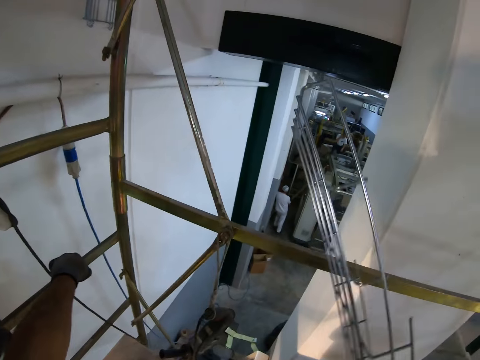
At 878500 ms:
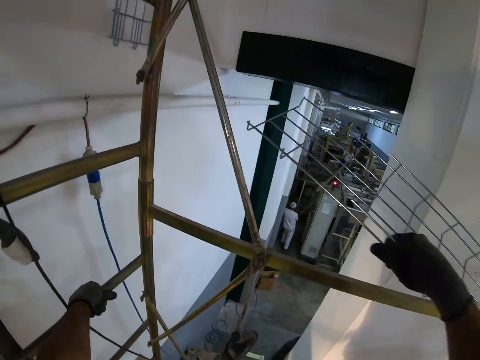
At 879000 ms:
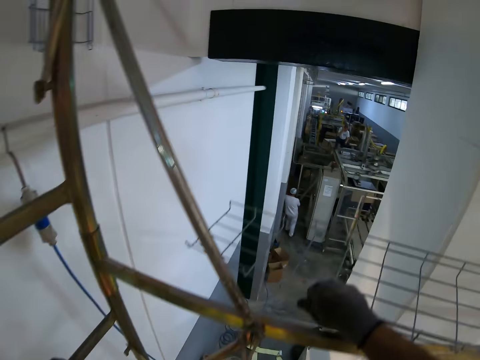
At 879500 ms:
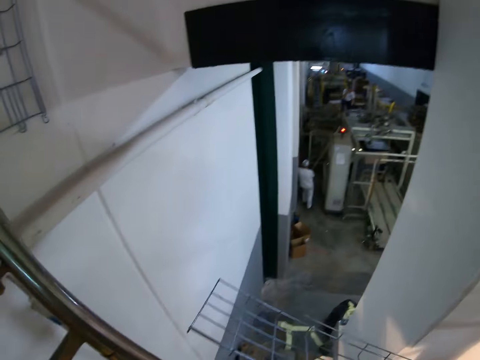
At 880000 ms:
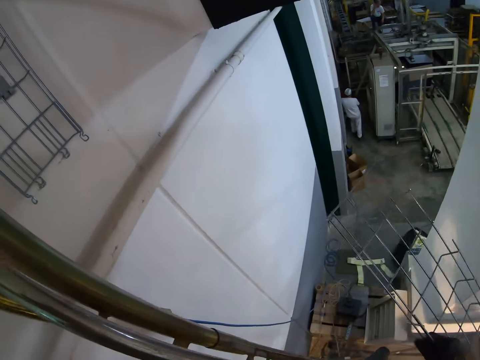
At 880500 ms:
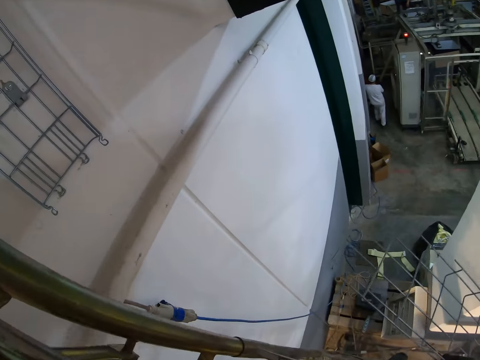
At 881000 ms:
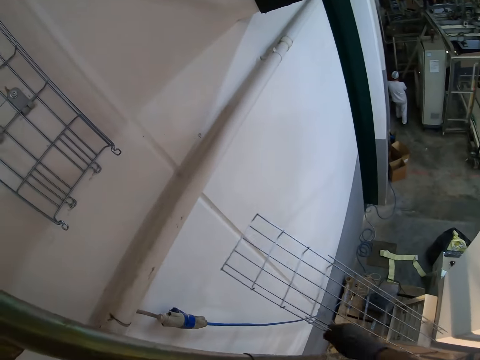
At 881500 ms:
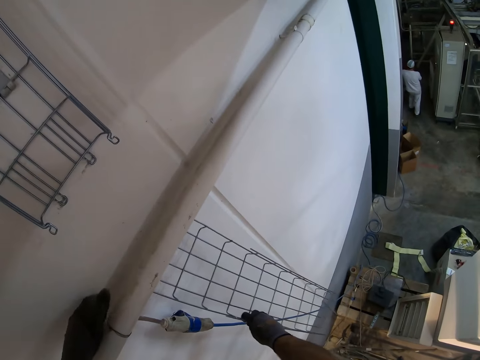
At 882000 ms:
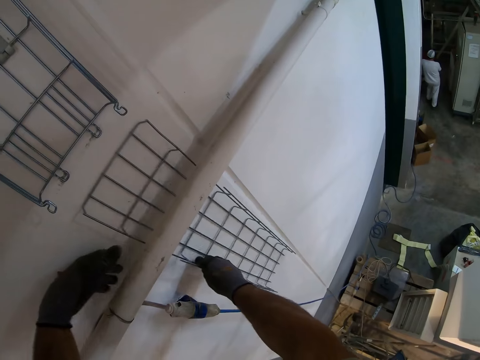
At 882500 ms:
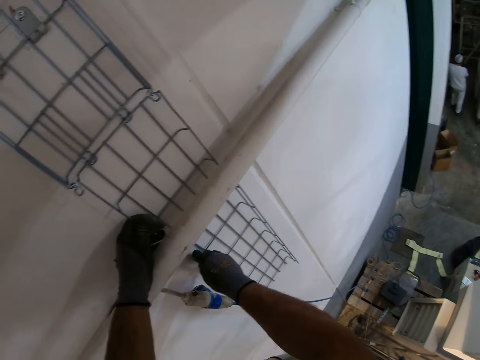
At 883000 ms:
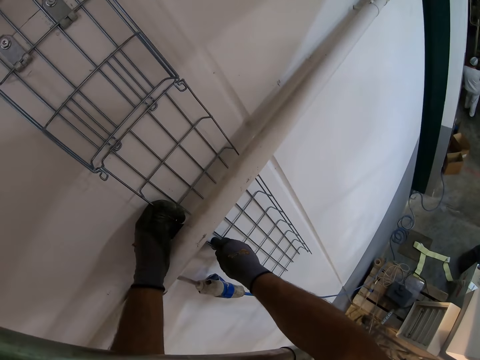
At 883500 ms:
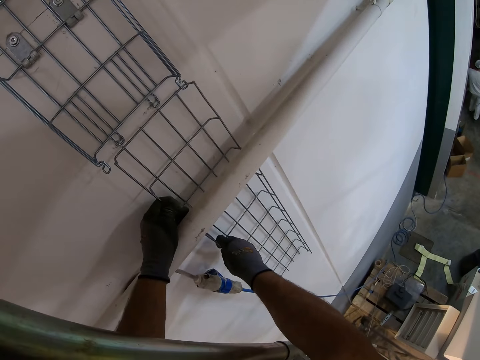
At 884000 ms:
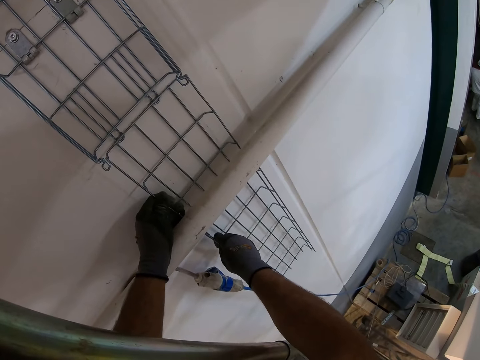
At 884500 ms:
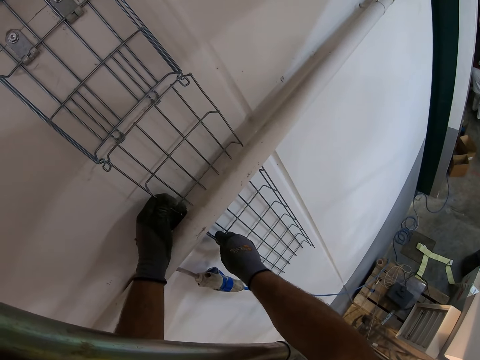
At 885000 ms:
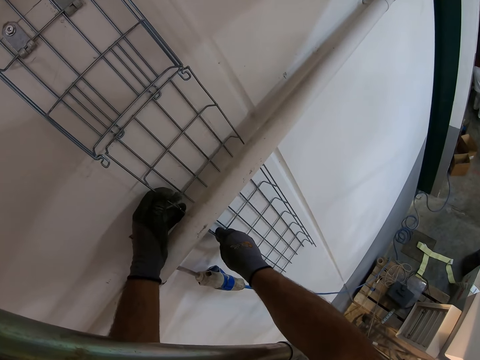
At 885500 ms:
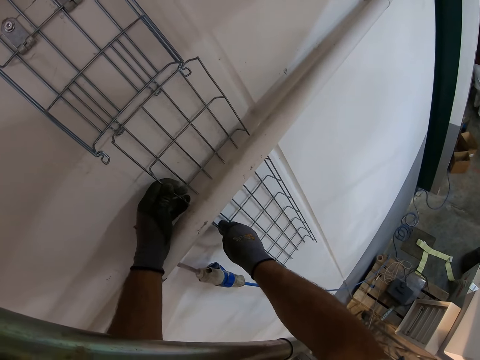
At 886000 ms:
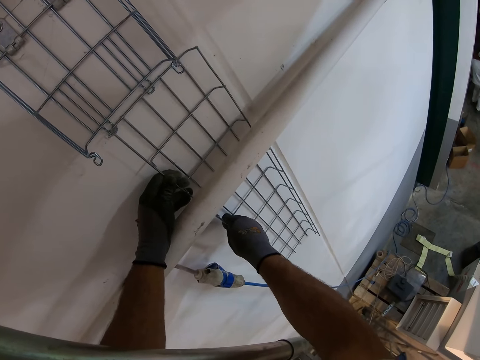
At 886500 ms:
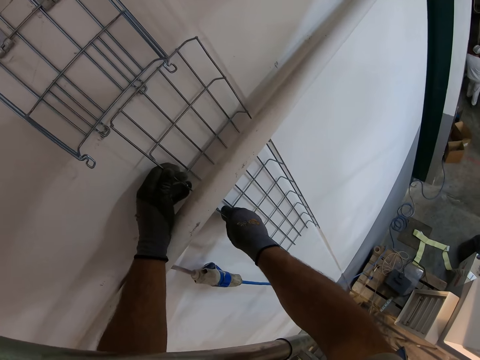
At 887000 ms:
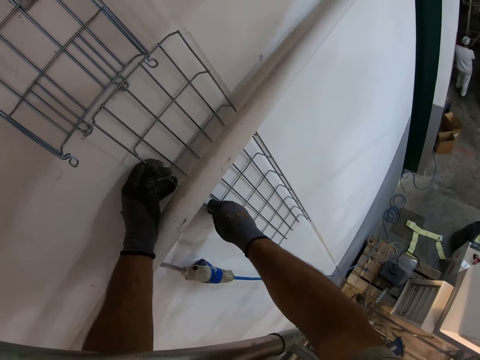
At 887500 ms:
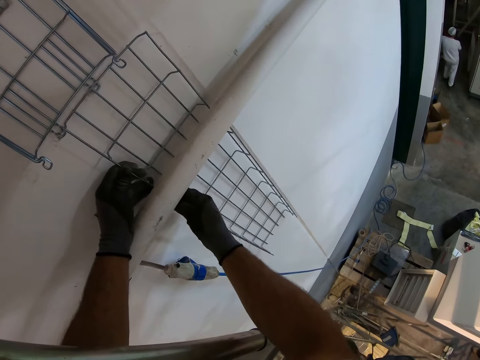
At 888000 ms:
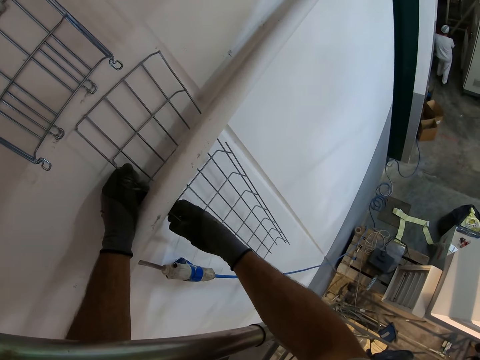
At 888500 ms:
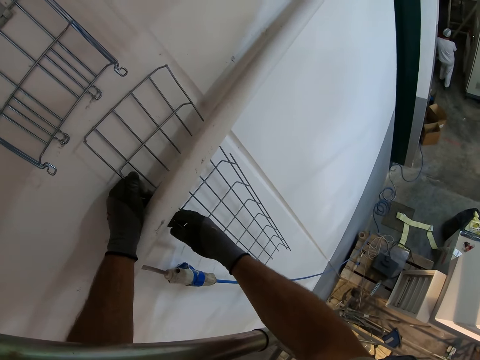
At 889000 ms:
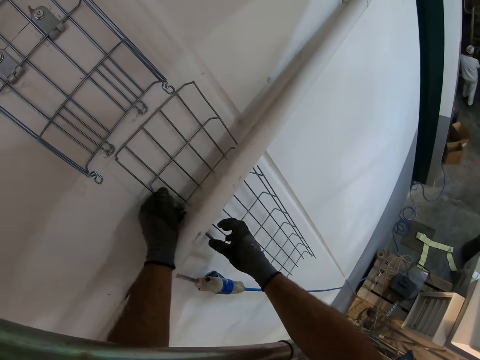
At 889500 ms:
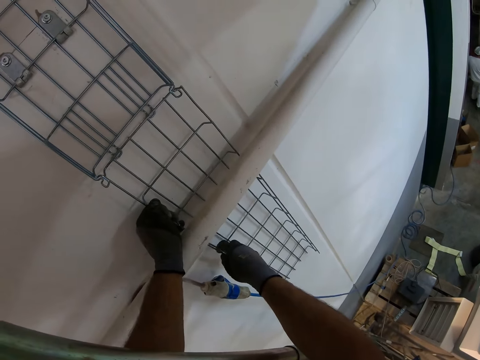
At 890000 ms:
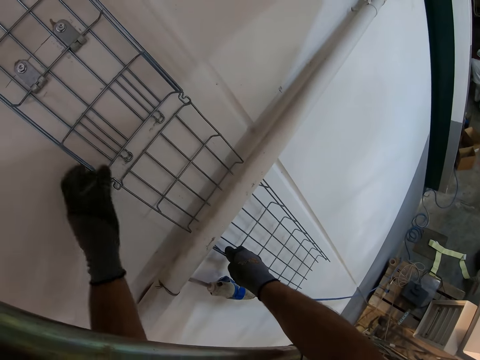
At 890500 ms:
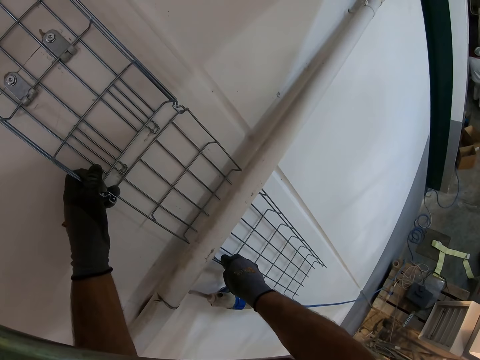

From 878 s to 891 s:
The camera wearer clamps the ladder with a metal mesh on his hand. He holds the wire maze. He fixes the metal mesh on the roof. He fits the wire maze on the wall.

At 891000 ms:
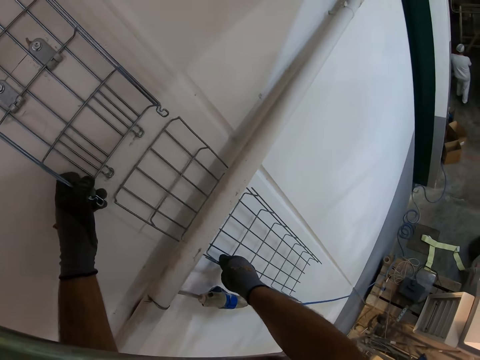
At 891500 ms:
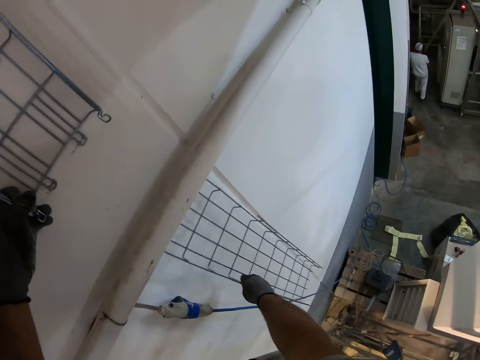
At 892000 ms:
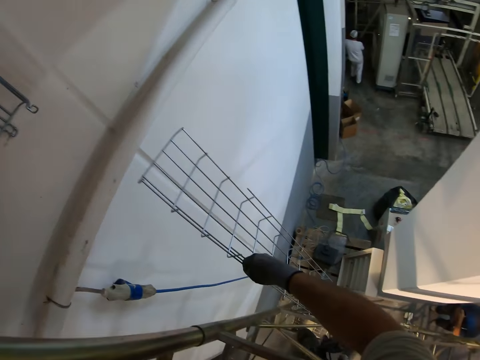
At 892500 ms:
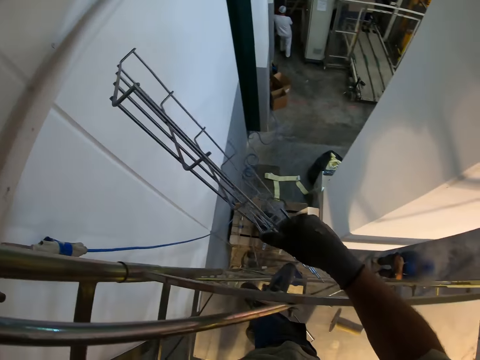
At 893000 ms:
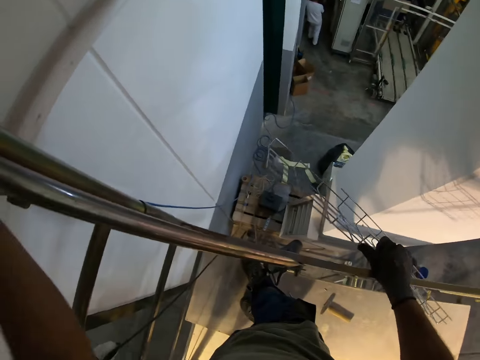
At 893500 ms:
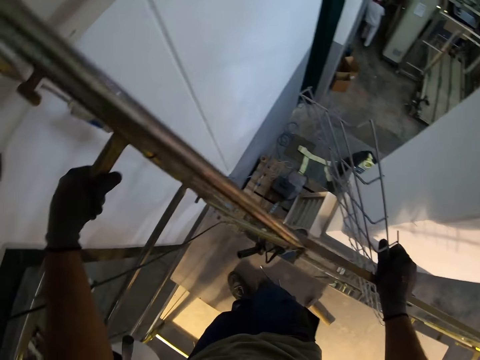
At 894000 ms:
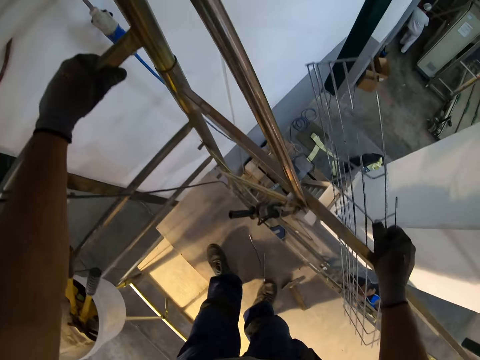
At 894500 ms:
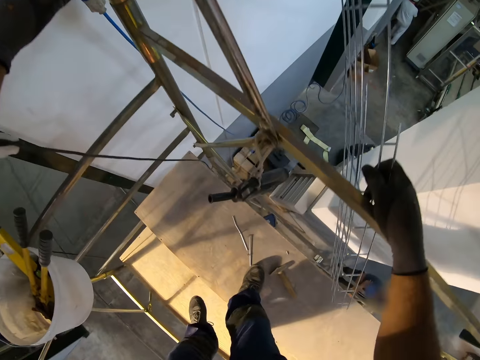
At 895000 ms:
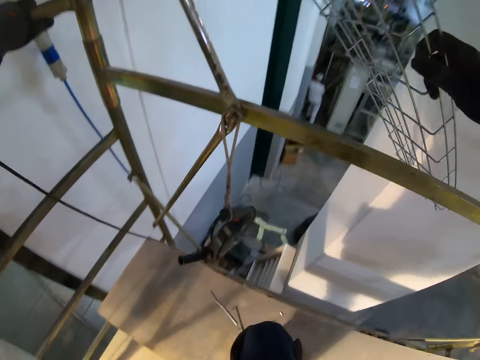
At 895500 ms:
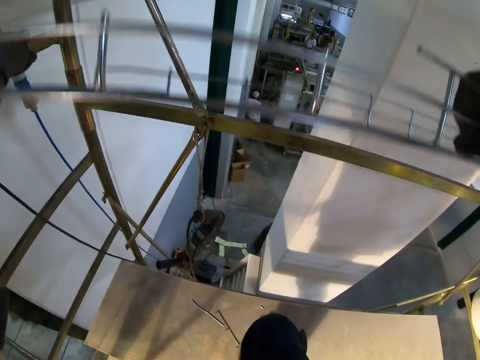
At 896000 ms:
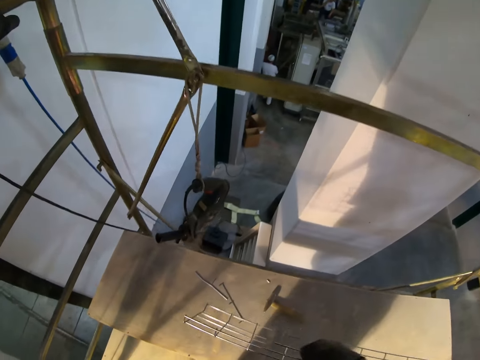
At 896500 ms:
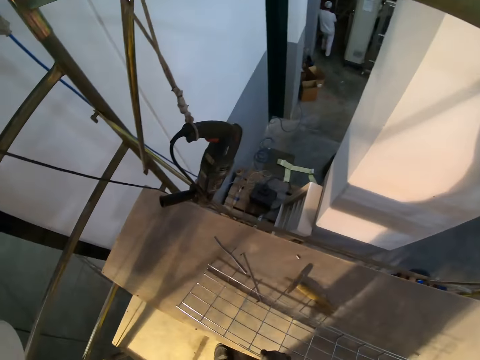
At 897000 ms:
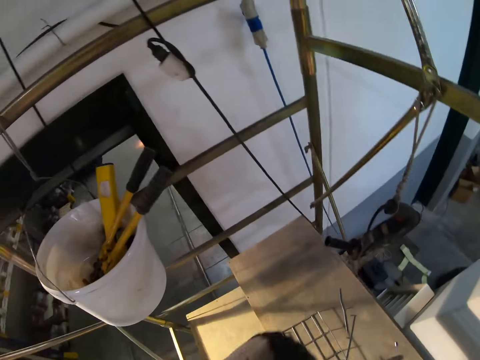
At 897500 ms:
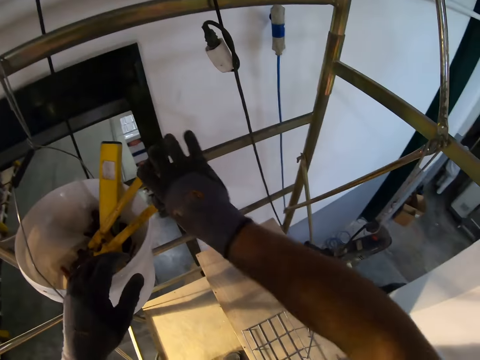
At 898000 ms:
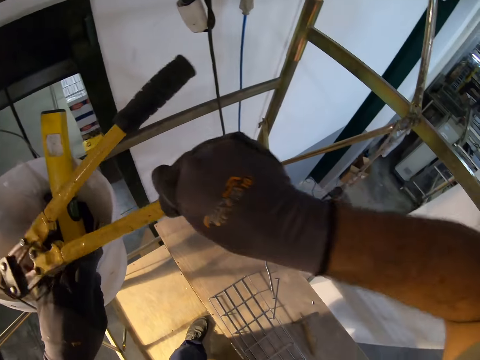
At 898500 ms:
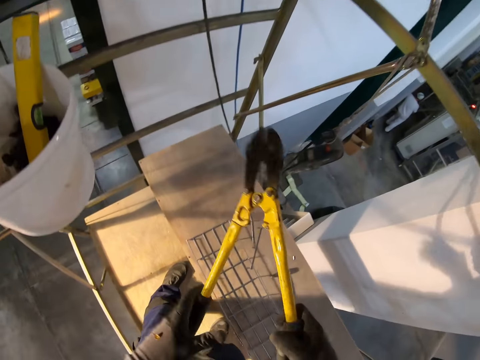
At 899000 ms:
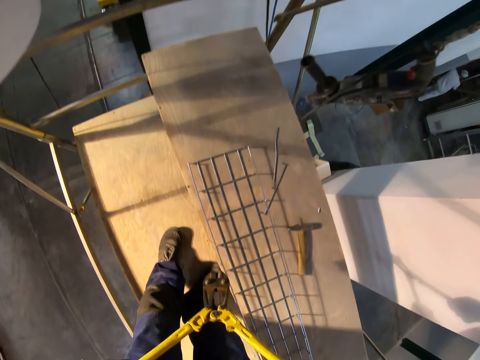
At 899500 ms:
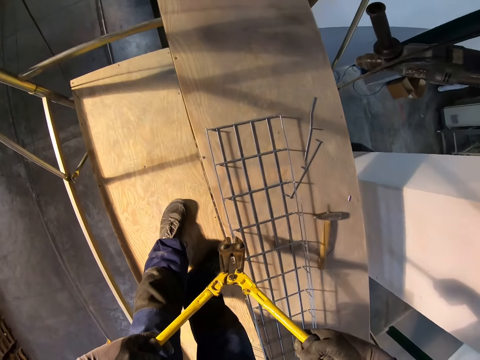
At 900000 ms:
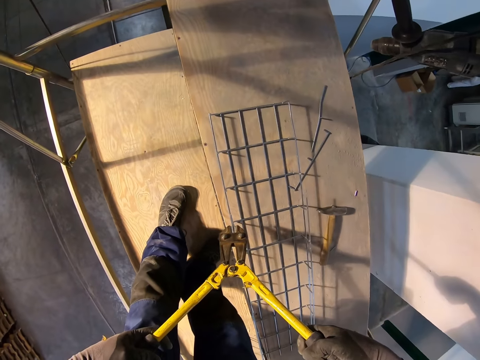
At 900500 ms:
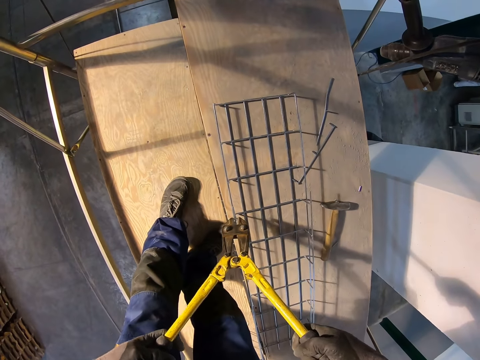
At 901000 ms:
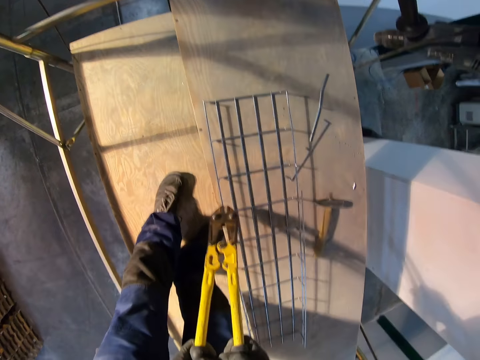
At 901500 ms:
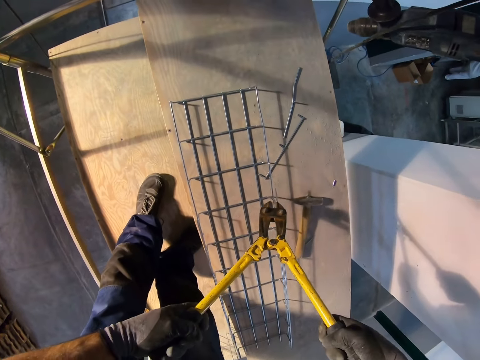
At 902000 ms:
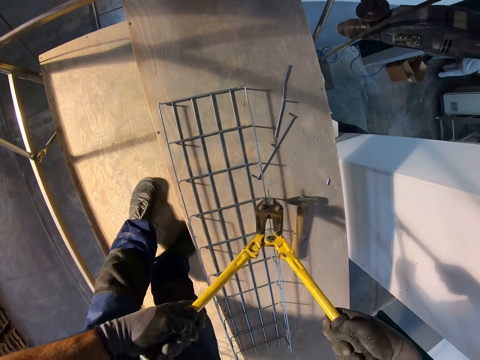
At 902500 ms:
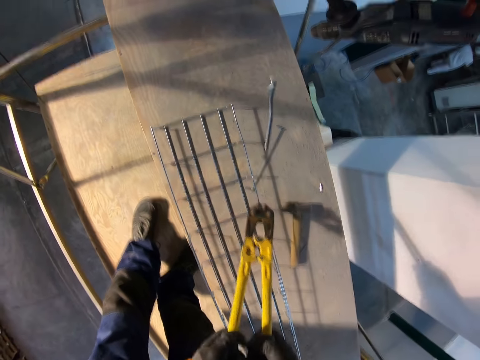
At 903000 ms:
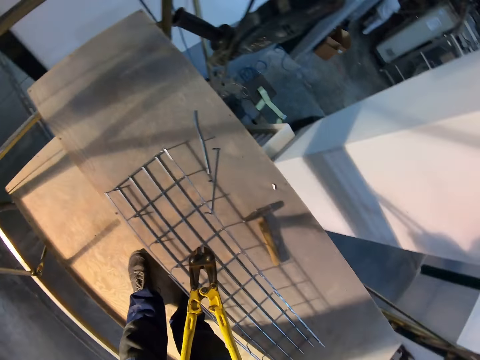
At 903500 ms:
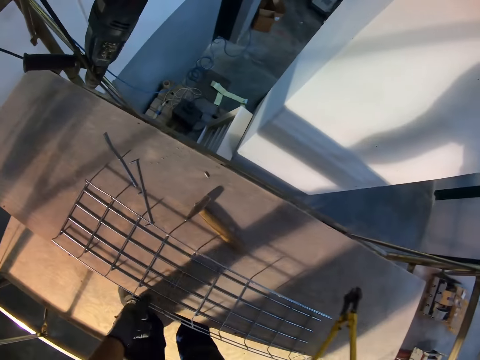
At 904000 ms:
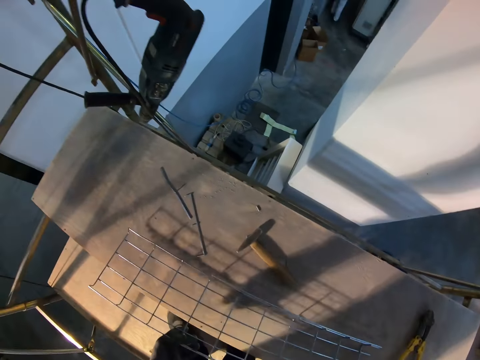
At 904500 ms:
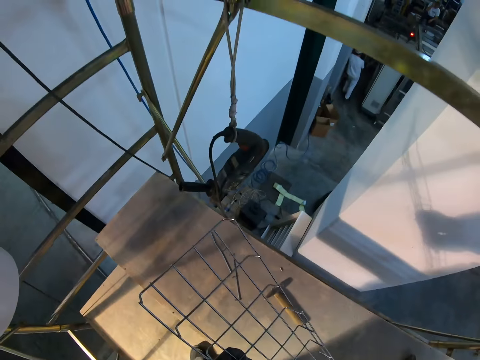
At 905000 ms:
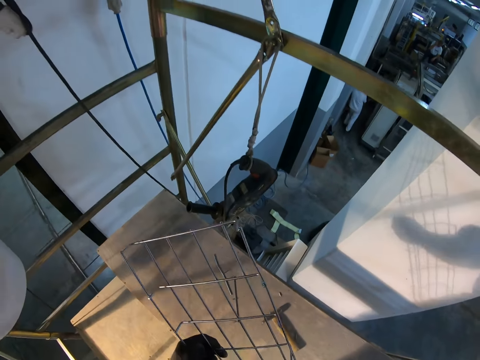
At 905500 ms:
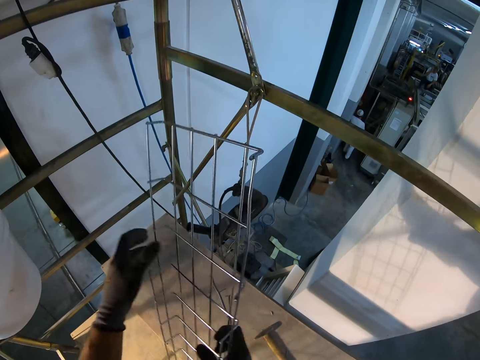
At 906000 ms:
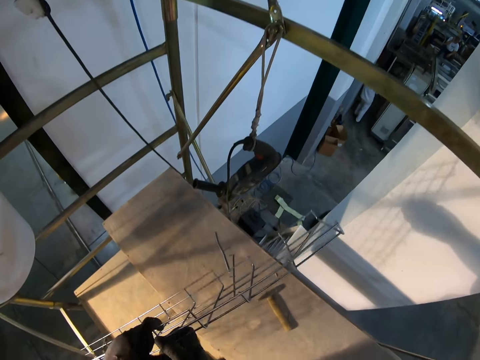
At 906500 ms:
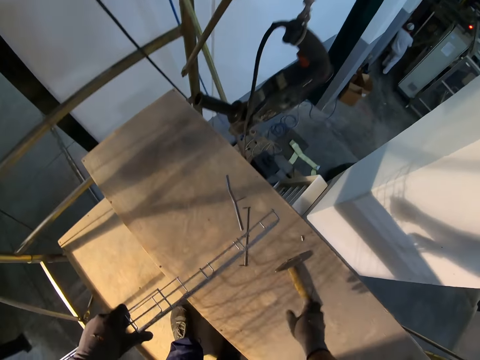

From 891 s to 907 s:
The camera wearer removes the metal mesh from the roof. They hold the wire maze. They put the metal mesh down on the wood and pick the hold cutter from the bucket. They hold the cutter. They cut a piece of metal from the metal mesh. They turn the metal mesh upside down.
